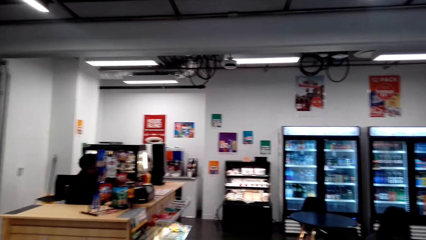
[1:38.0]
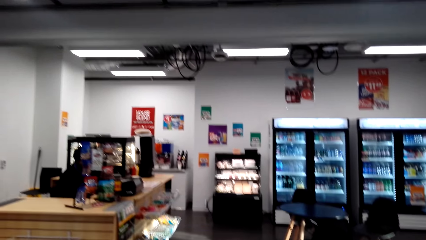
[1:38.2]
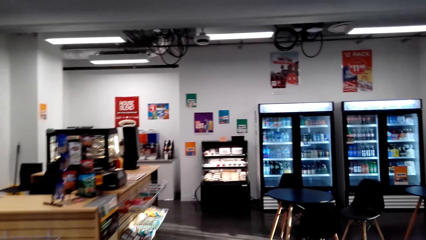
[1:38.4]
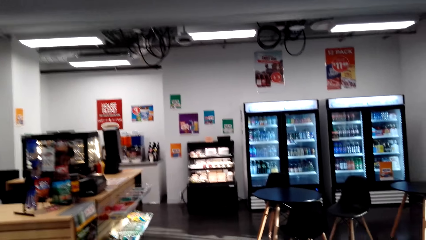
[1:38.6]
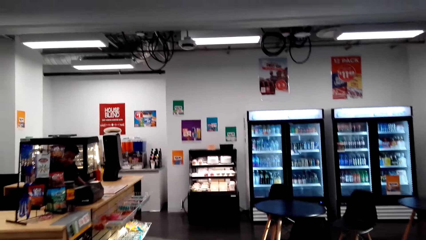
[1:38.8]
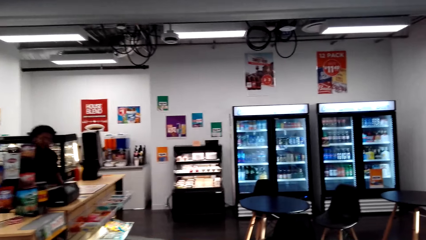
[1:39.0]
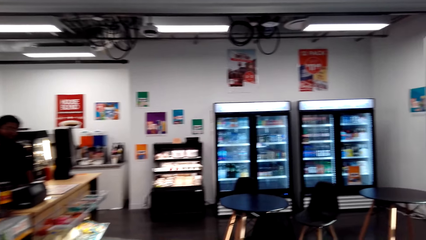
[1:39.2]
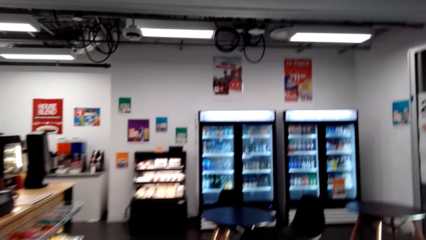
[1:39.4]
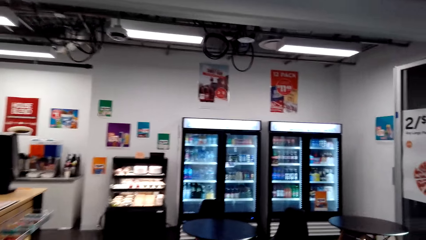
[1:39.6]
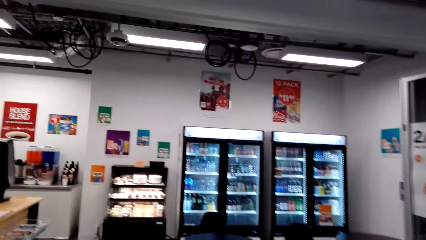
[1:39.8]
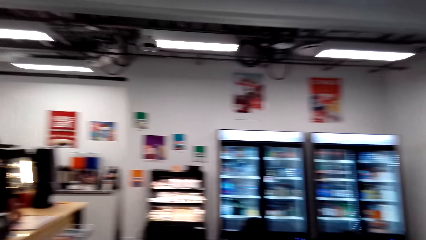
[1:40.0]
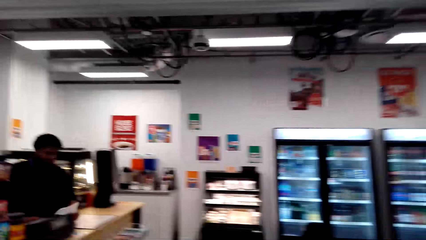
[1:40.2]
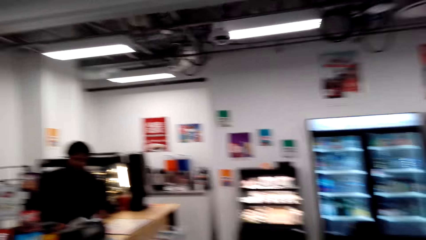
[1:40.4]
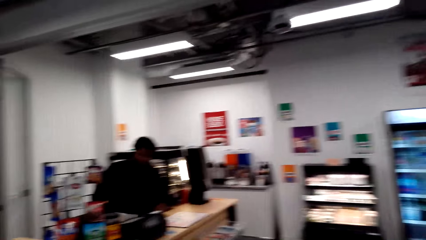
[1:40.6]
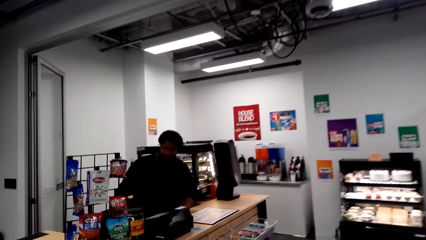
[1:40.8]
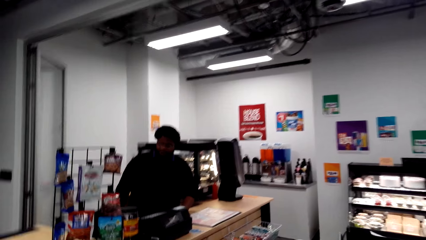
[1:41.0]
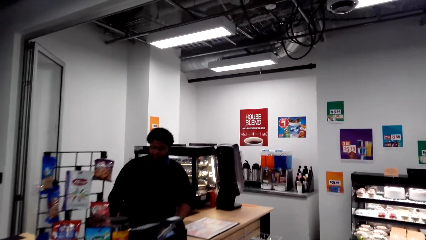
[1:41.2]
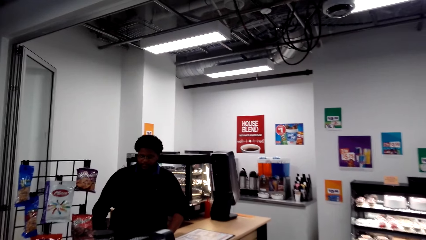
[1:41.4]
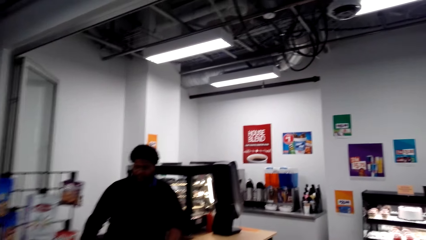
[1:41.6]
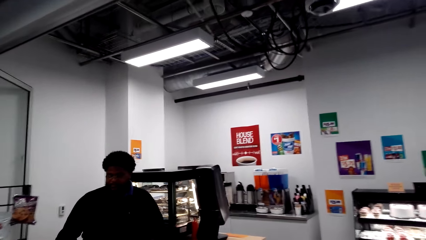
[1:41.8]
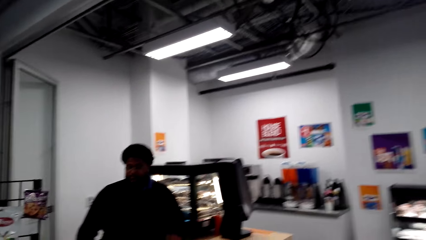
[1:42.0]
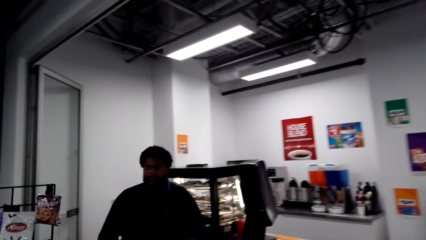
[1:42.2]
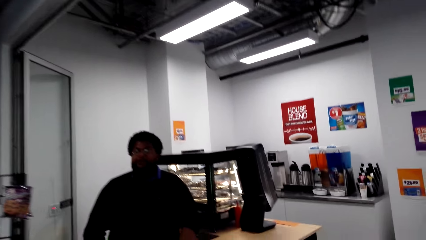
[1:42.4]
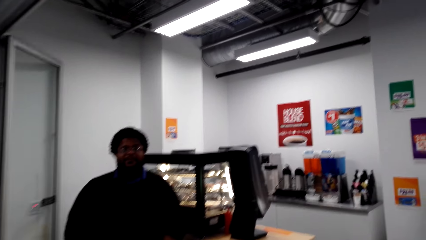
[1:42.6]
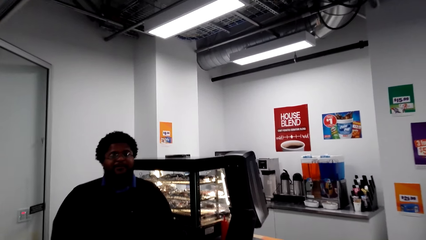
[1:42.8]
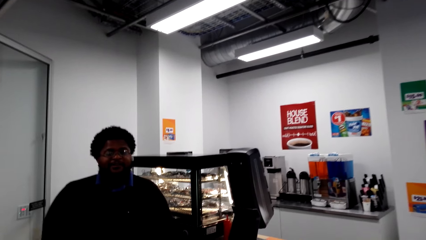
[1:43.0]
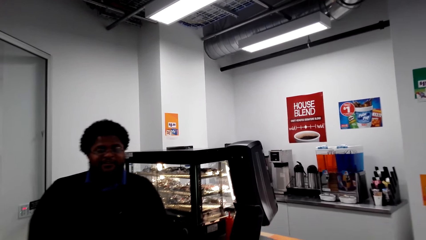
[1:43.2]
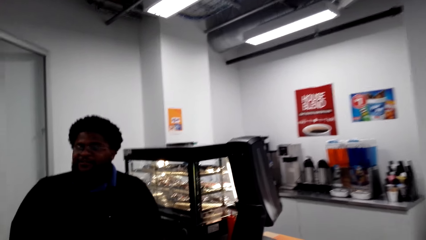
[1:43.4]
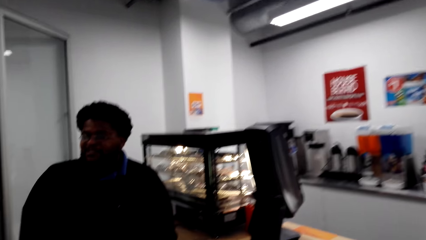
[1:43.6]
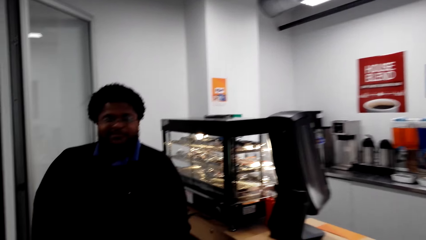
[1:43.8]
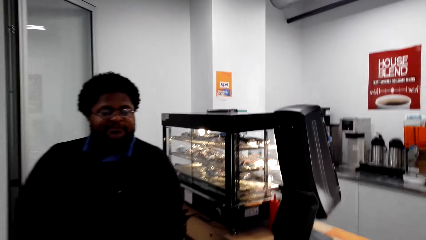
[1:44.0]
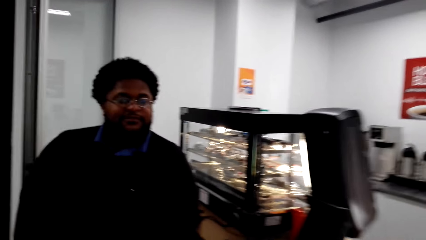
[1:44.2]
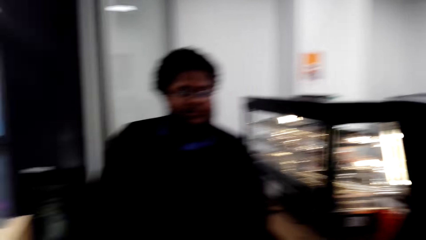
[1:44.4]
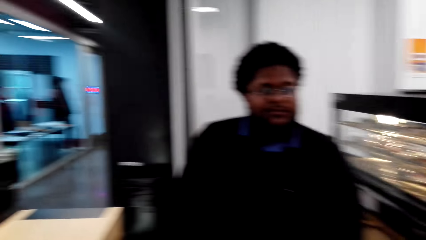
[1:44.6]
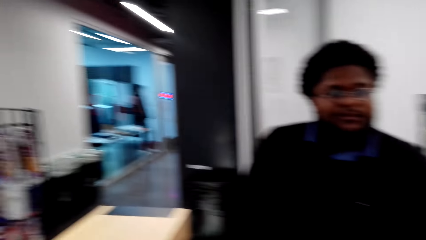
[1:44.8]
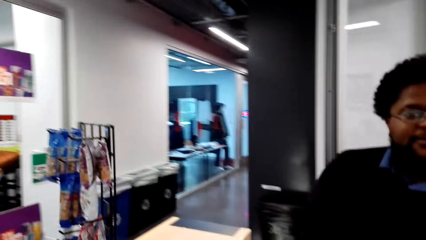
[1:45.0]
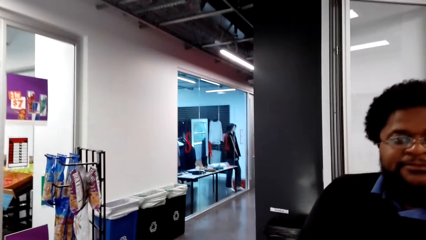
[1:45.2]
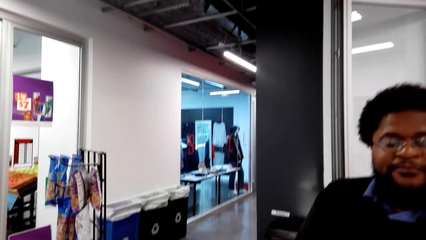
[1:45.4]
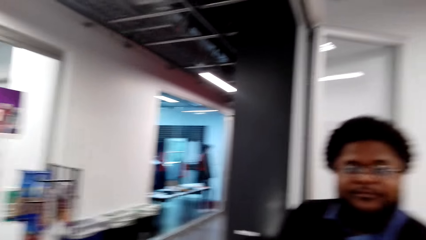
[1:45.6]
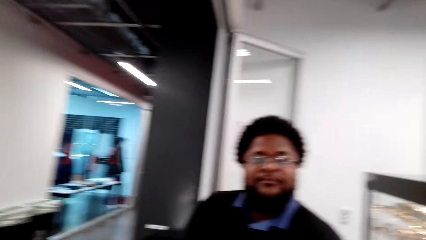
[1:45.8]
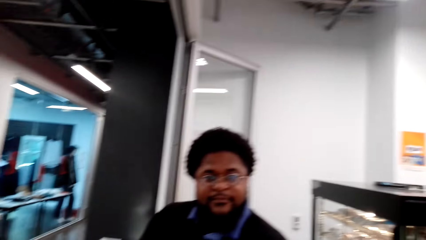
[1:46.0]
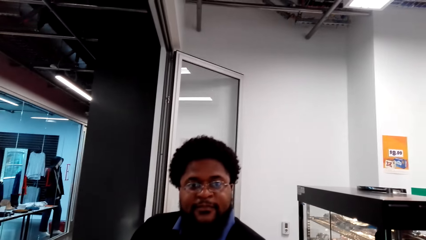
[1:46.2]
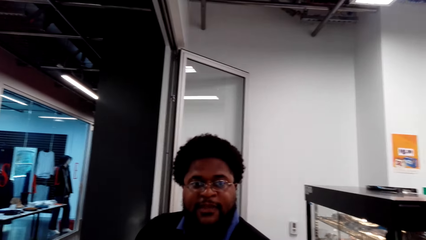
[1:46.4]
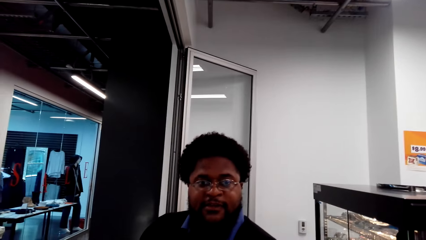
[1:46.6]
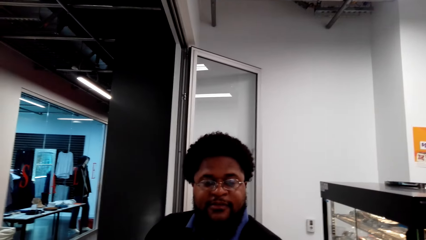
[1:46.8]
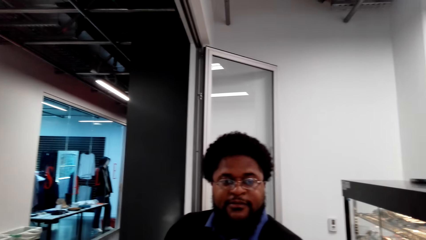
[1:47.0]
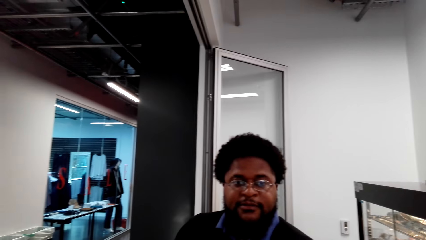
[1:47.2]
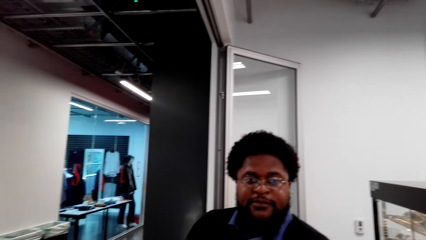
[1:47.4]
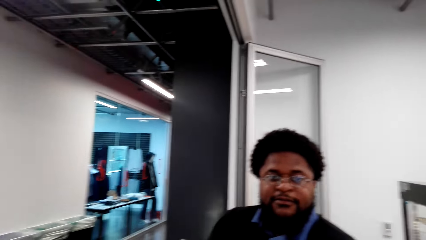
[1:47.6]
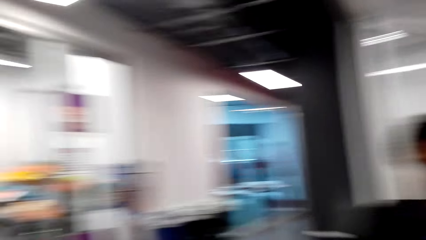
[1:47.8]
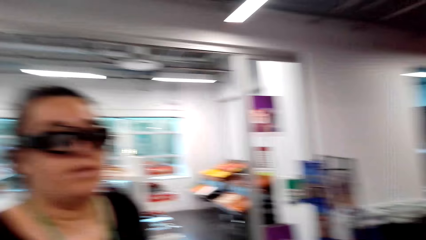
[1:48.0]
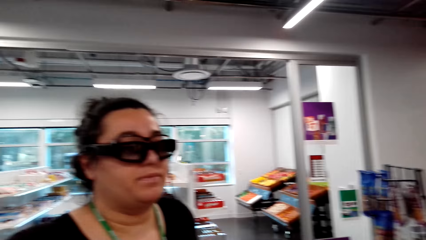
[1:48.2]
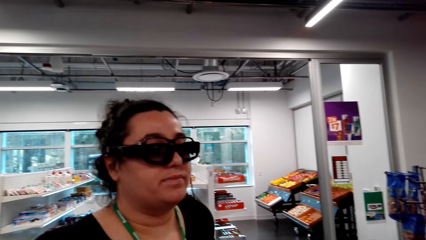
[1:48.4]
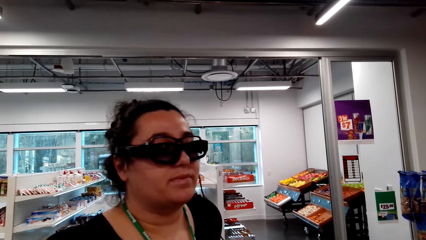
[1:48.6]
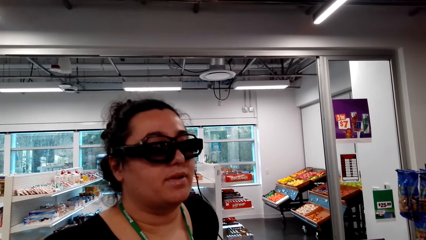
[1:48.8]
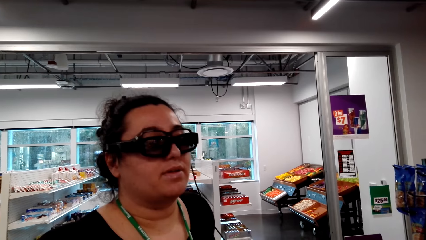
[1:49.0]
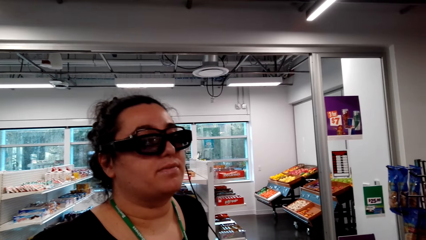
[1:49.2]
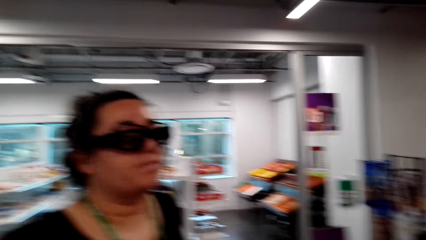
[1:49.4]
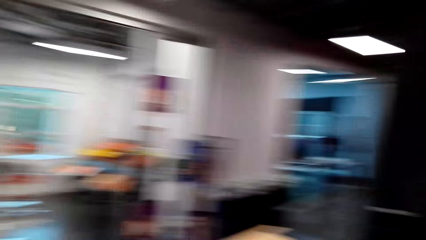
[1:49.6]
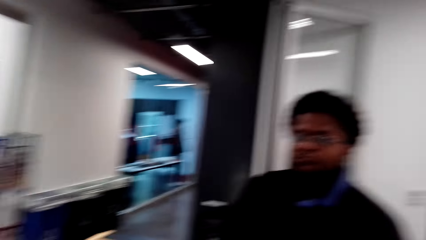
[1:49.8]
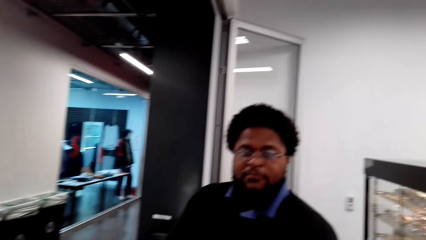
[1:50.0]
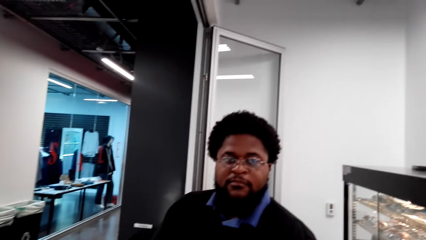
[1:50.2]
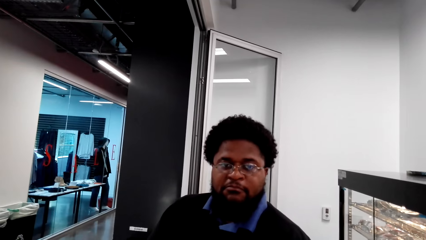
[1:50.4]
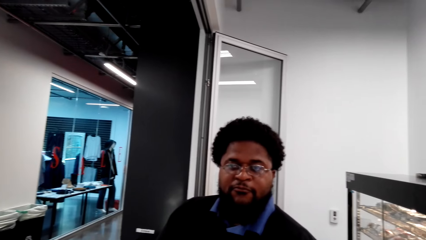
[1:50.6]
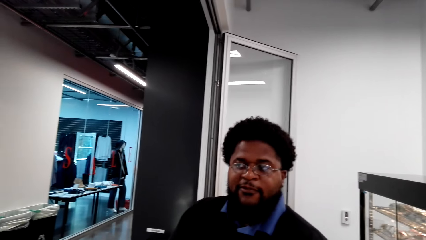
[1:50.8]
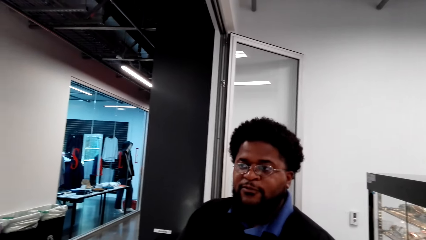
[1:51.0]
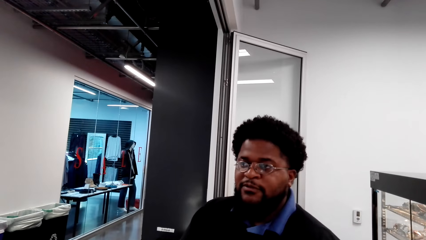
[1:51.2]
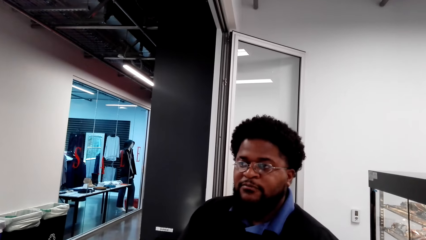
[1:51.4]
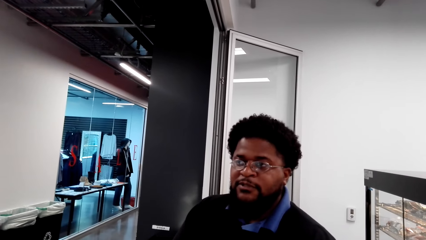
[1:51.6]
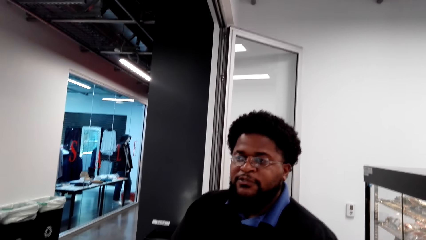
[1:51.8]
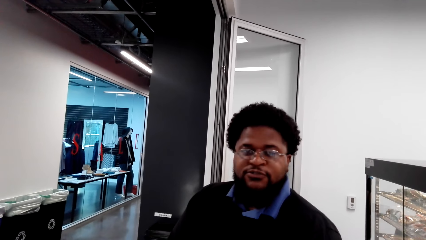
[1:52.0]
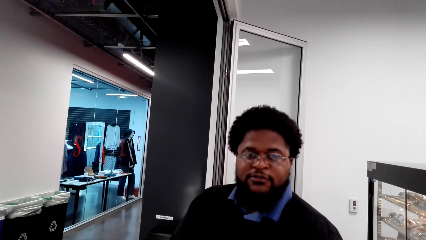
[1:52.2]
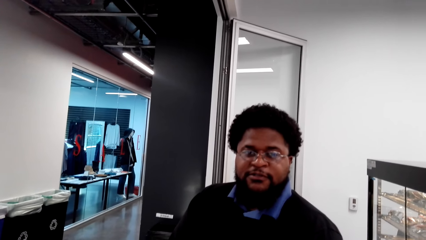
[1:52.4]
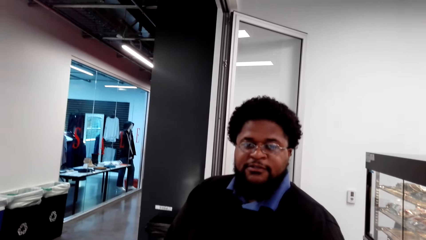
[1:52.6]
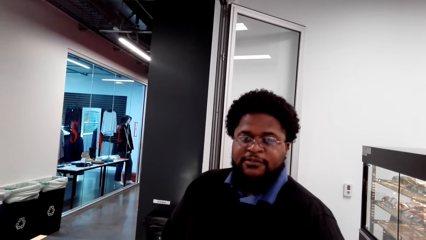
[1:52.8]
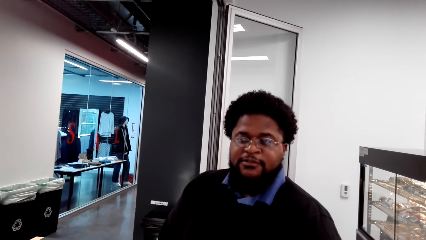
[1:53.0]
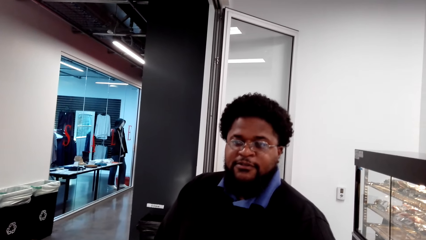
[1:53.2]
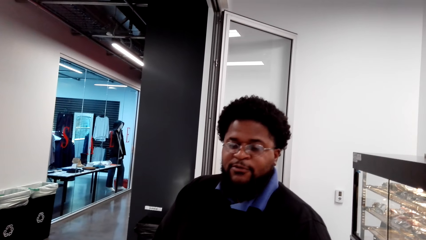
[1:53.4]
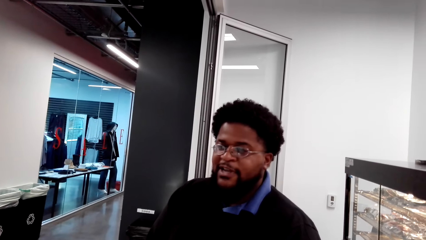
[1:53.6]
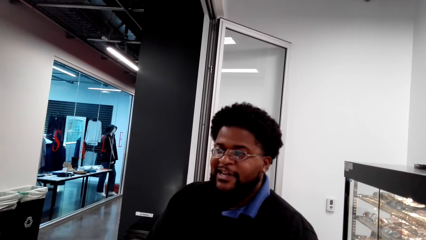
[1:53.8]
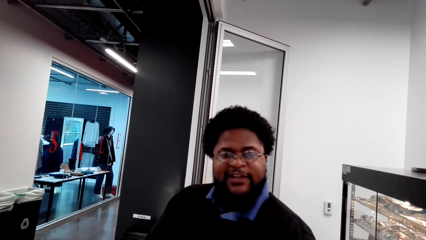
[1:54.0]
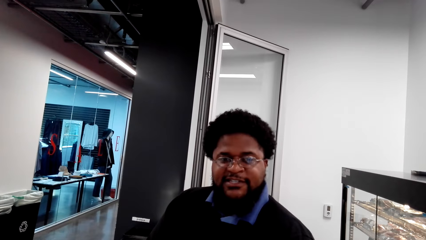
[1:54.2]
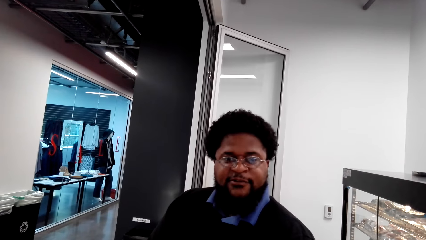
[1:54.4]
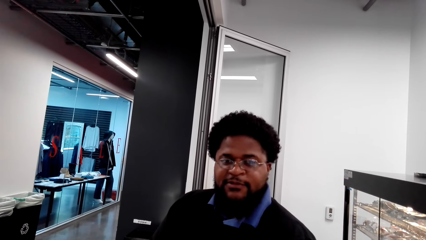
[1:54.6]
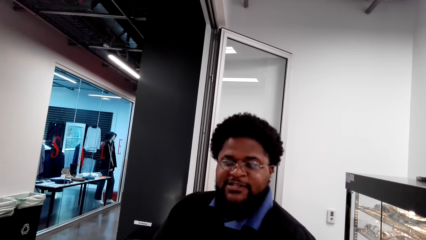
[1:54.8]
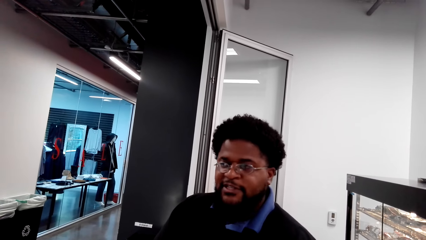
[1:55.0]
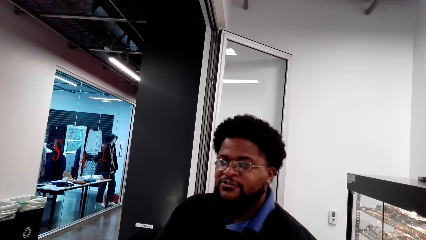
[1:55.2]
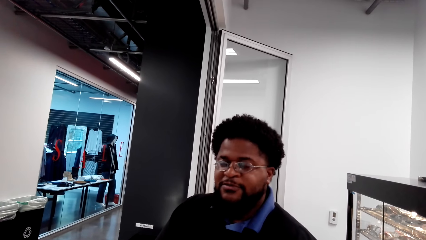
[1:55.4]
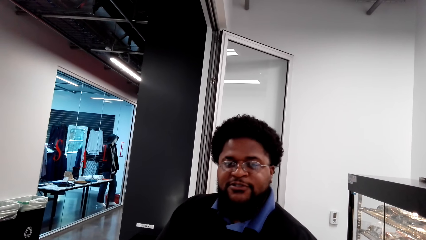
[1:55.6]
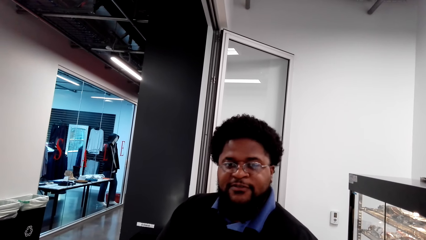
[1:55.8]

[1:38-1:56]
A man stands up and looks around. The camera wearer looks around. The man talks with the camera wearer. A woman stands close to the camera wearer. The woman converses with the camera wearer. The man looks at the camera wearer. The camera wearer talks with the man.
